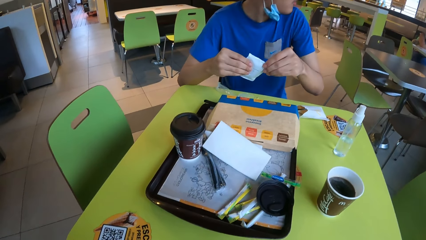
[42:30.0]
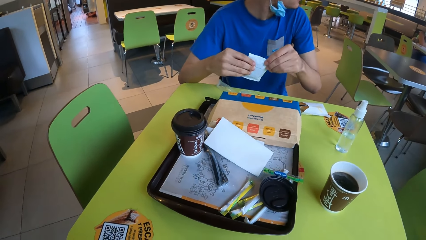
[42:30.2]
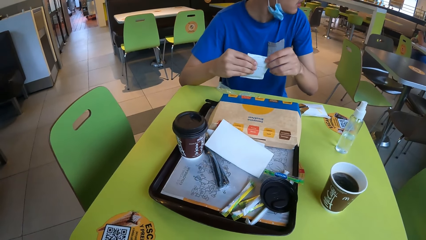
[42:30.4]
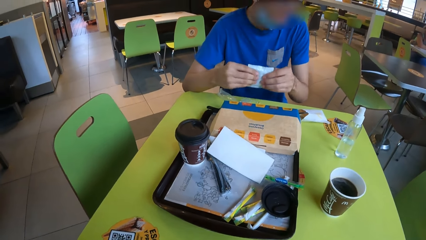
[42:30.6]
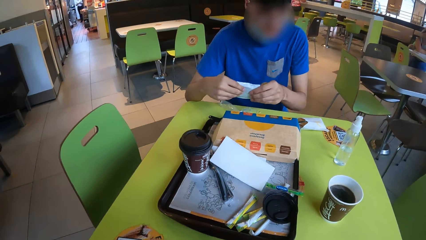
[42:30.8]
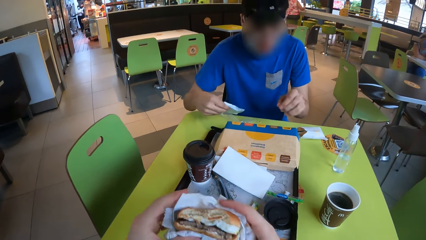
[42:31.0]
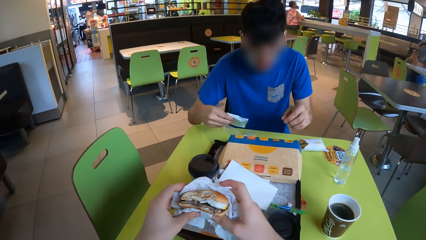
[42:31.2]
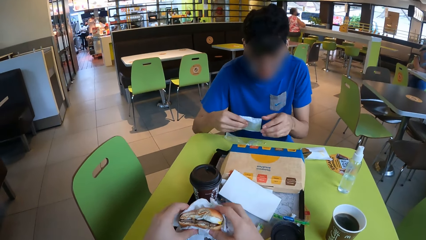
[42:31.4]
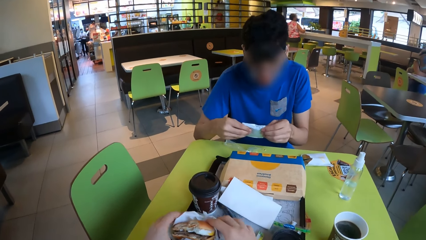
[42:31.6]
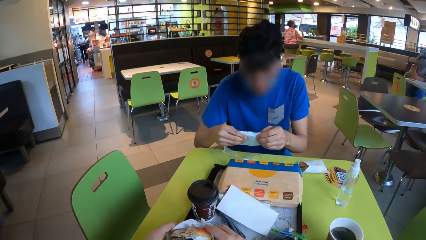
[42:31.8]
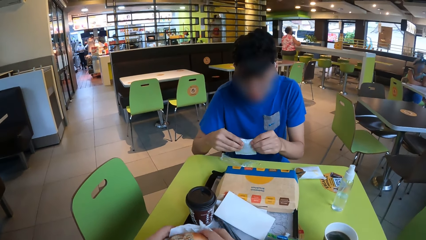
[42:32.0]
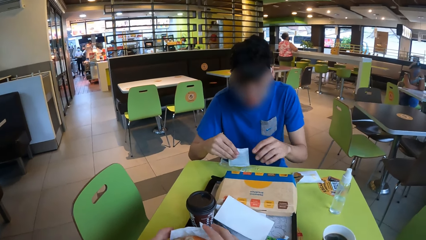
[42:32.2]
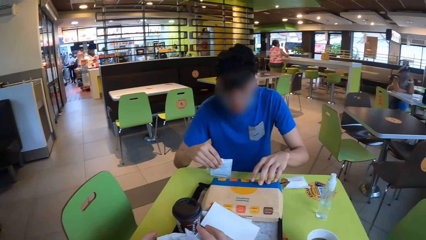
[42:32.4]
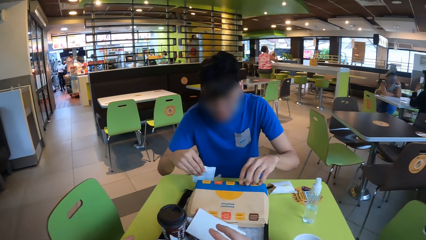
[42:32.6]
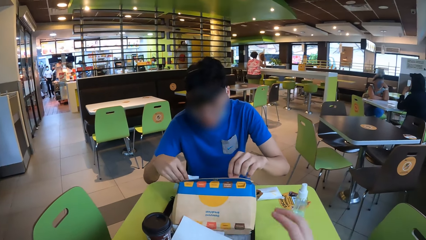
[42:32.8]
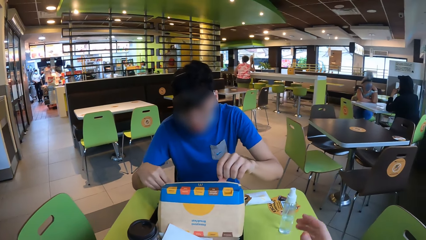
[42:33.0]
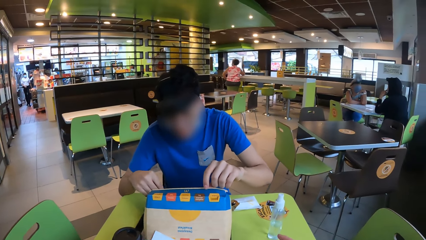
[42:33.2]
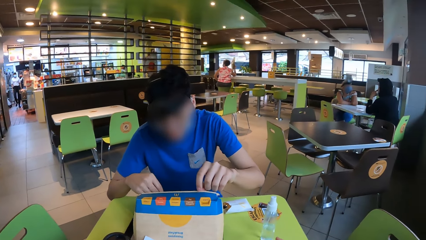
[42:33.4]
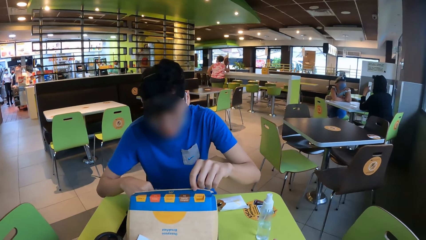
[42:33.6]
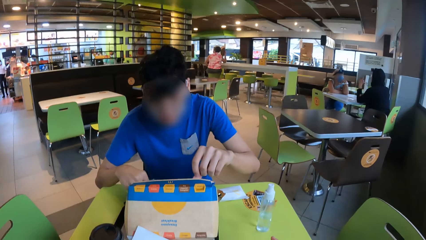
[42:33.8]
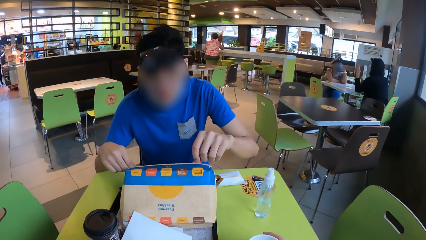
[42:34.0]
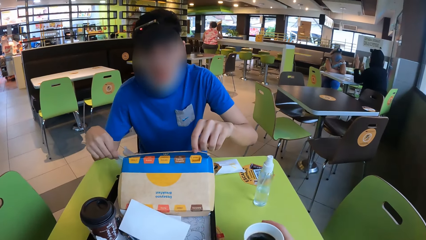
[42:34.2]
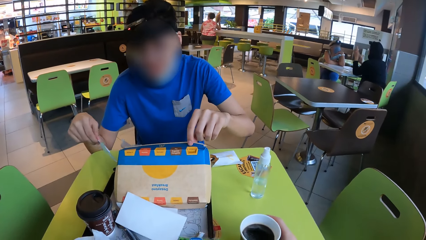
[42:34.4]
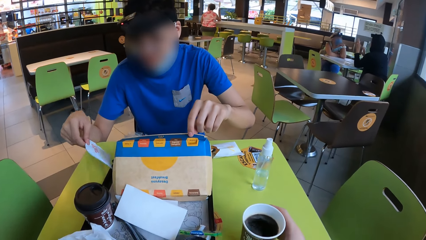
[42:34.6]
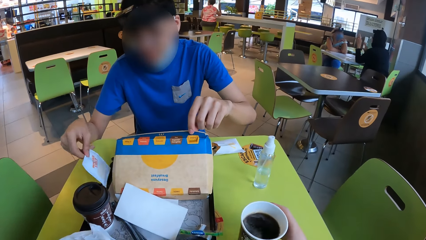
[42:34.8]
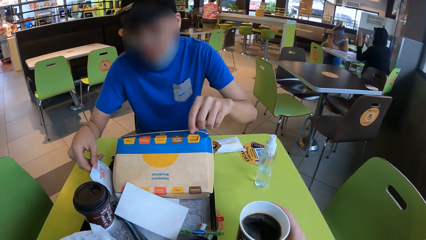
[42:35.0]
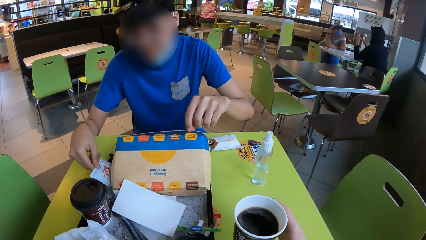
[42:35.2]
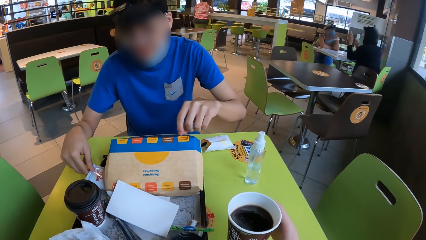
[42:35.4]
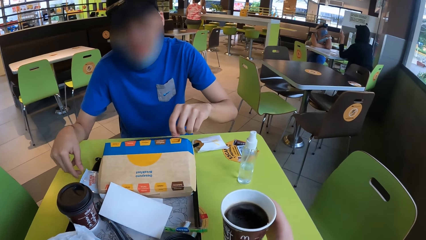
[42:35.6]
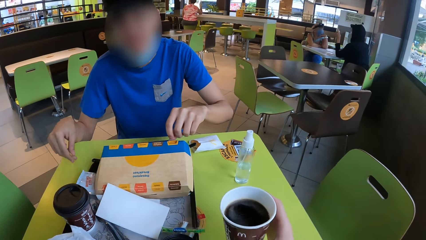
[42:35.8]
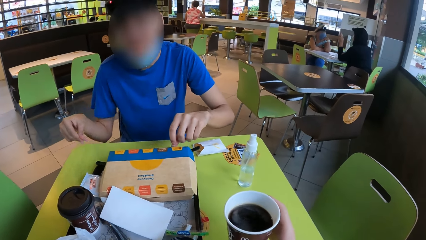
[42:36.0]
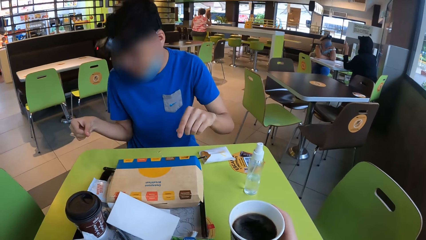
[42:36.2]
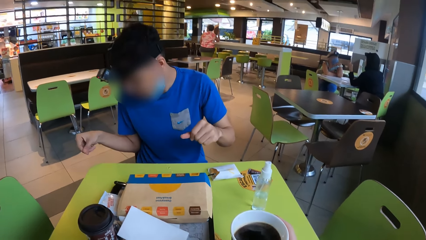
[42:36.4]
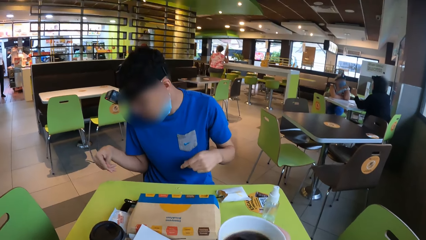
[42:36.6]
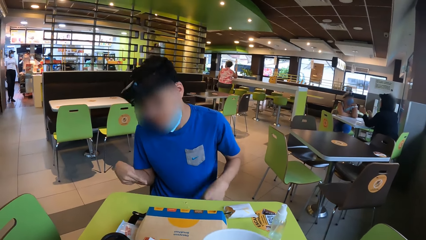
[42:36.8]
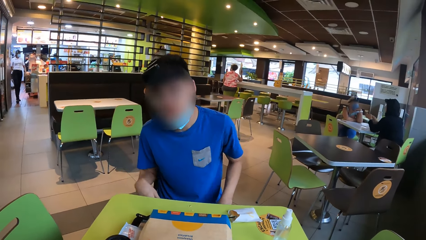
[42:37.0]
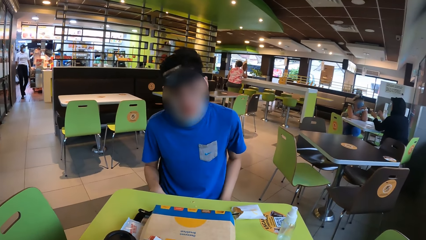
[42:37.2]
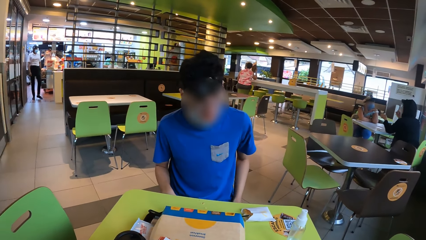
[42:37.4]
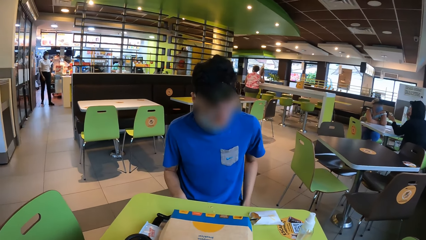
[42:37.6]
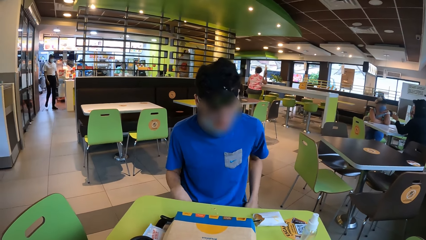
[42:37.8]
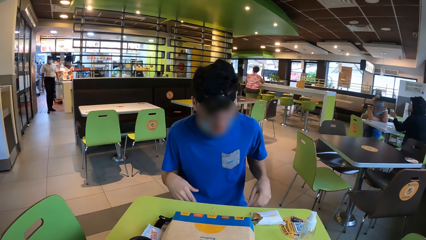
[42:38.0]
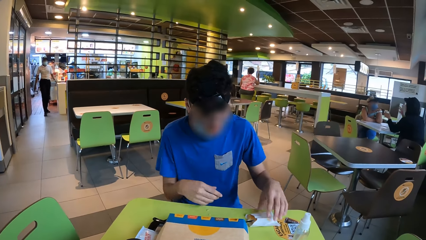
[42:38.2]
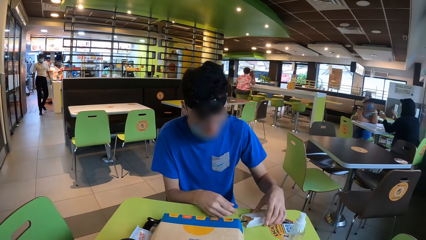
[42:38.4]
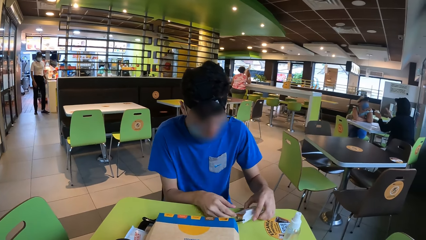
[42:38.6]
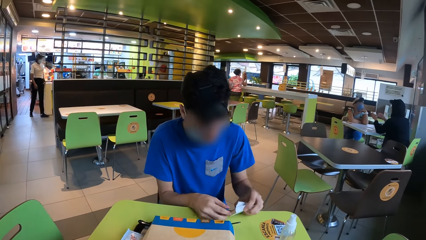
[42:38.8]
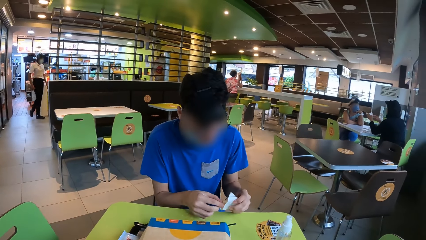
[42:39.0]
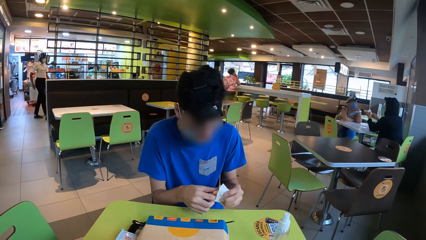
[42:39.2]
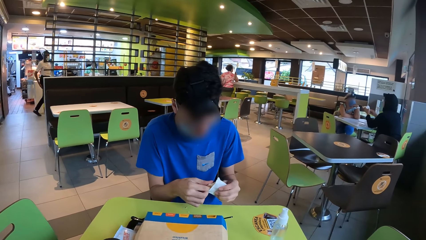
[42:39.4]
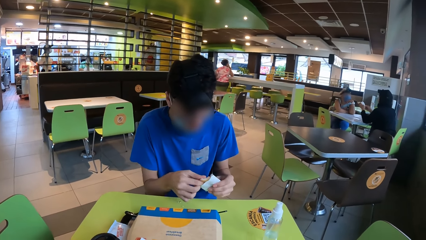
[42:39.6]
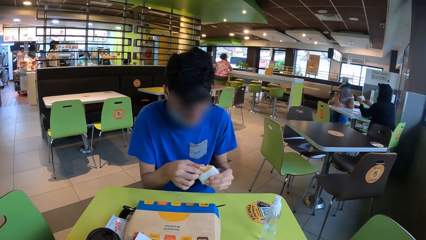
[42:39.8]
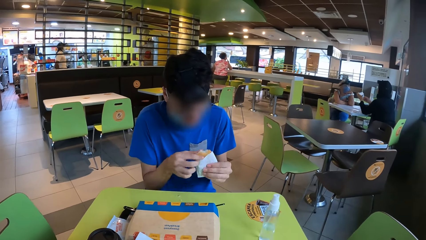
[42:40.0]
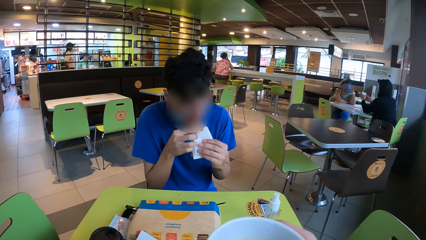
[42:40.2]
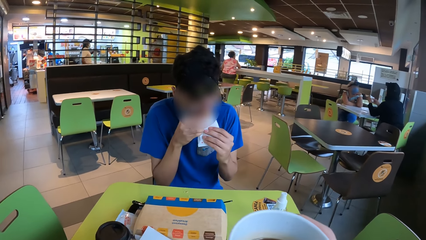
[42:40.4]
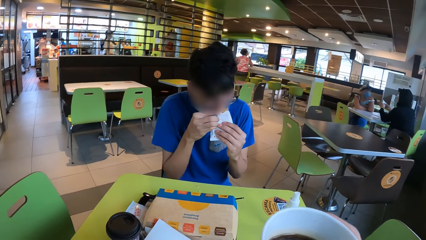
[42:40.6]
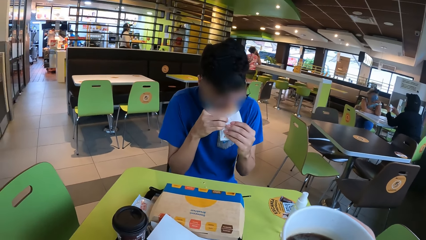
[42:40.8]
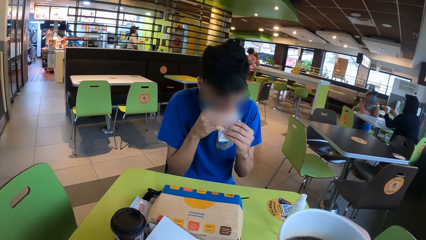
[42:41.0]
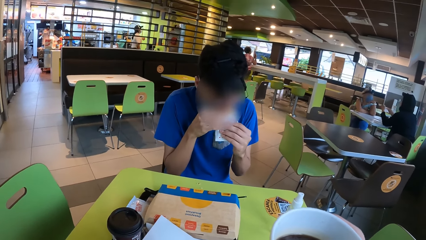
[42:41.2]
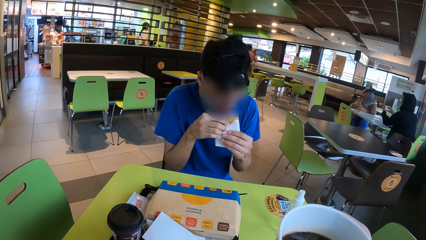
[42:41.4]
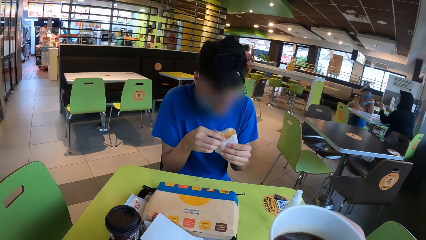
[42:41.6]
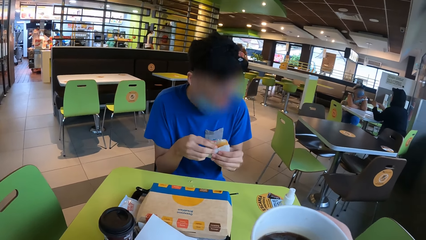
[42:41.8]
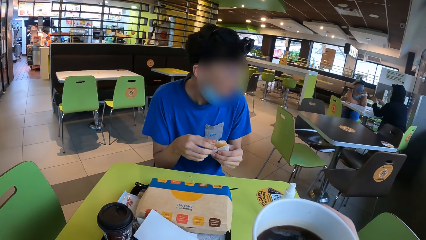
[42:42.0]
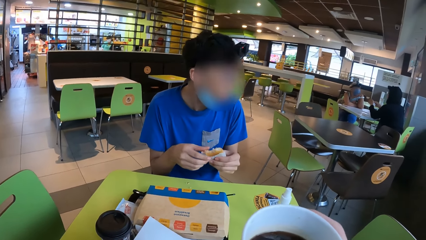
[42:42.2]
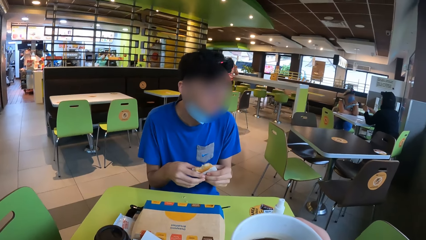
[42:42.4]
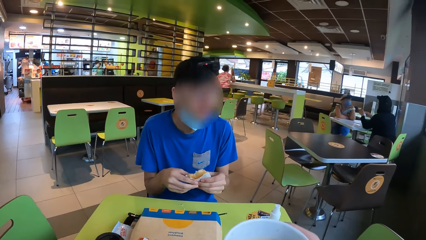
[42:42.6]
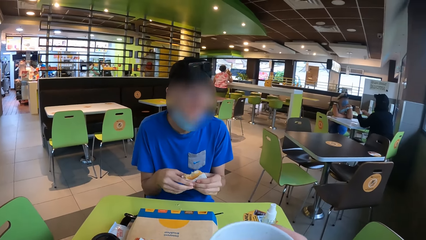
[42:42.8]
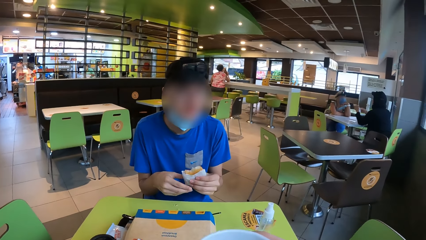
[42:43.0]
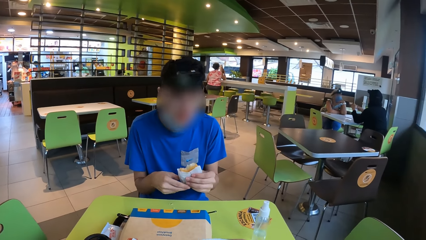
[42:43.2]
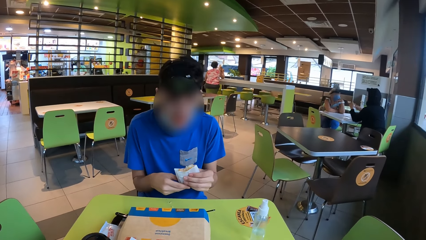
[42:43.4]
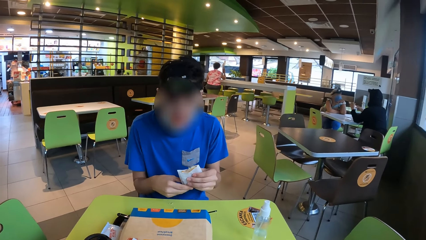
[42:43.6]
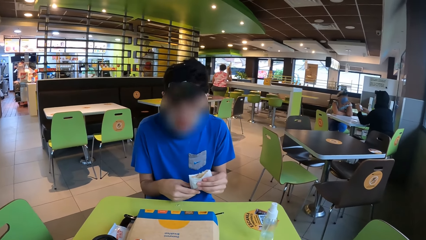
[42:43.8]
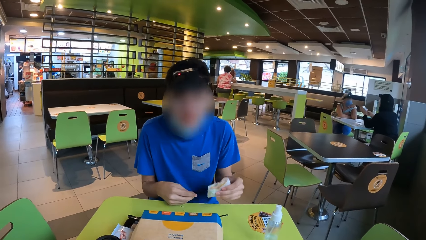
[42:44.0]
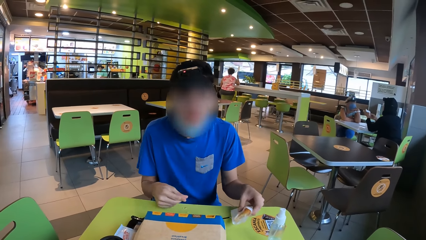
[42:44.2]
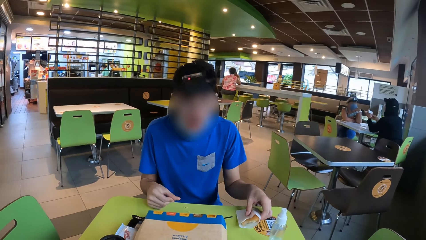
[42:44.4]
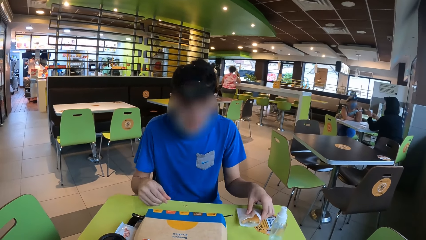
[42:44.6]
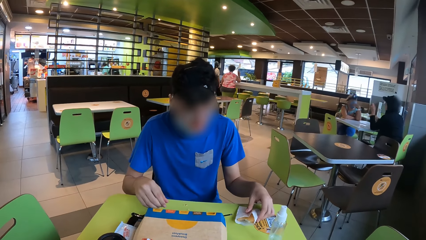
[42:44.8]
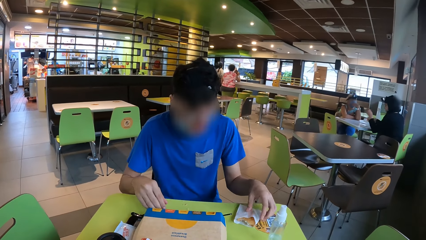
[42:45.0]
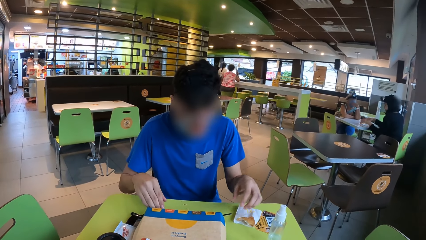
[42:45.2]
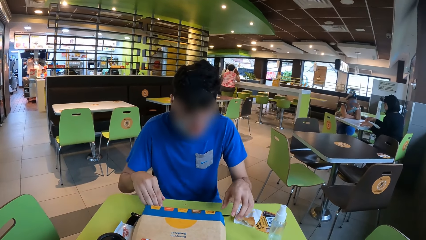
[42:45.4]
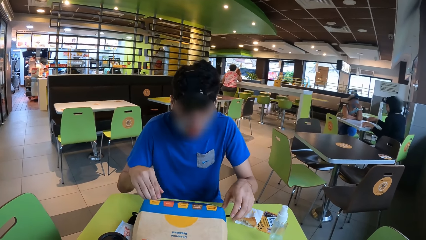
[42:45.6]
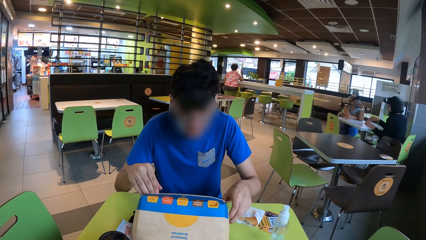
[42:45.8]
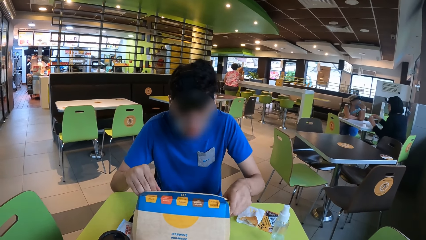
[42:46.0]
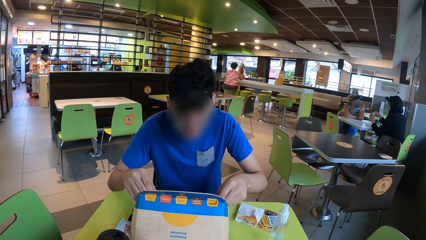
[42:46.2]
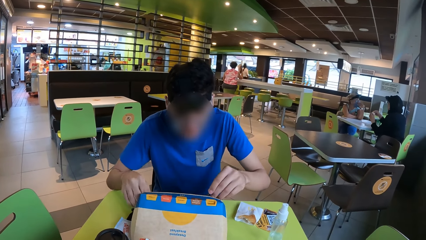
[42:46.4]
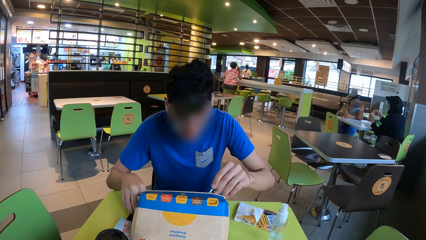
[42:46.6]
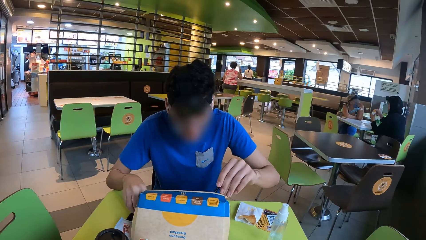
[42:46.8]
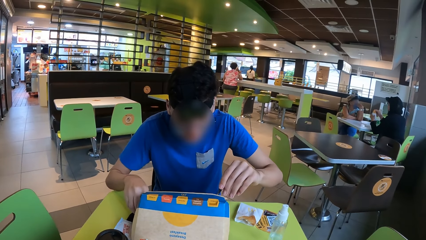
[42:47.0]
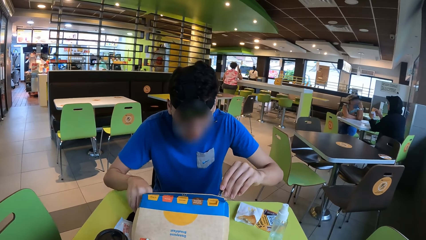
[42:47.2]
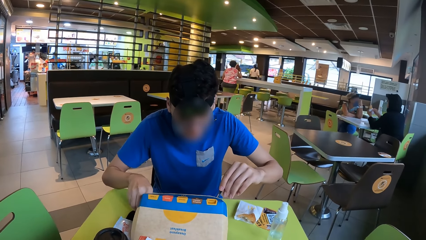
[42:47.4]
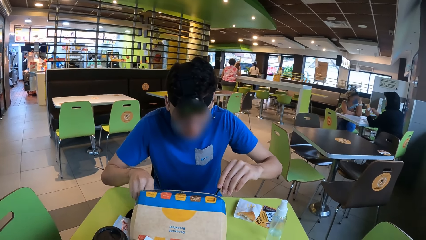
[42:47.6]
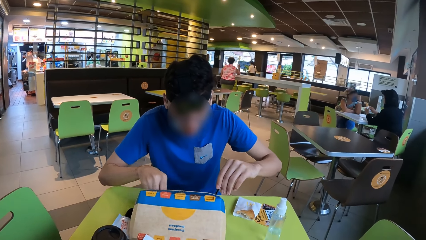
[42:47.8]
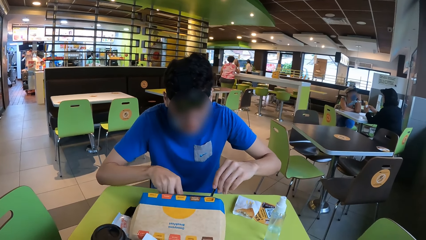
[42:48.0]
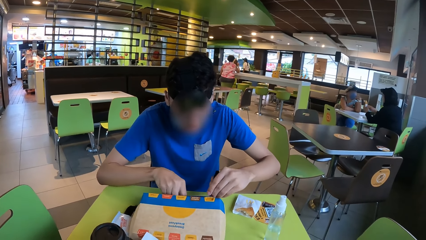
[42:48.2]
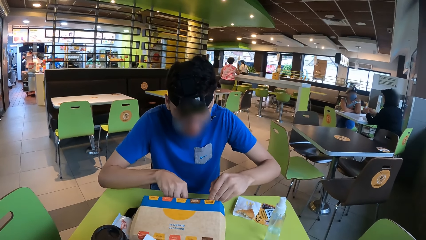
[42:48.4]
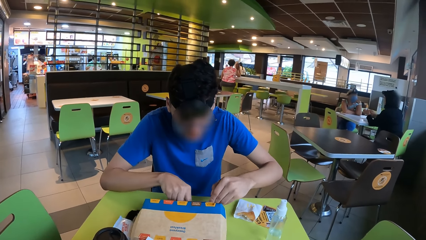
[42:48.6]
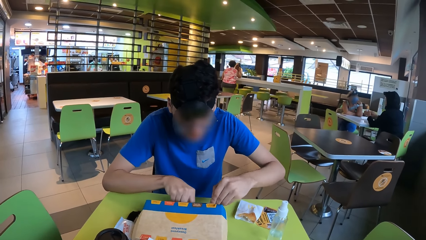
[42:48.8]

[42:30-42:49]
A man holds the receipt with both his hands. The camera wearer places a burger on the tray. The man opens a box. The camera wearer picks up a paper cup. The man places the receipt on the tray, closes the box, and interacts with the camera wearer. The camera wearer drinks from the cup. The man lowers his hand, picks up a bun, holds the bun with both his hands, removes a part of the bun from the paper, eats the bun, and interacts with the camera wearer. The camera wearer drinks coffee from the paper cup. The man places the bun on the table, opens the box, and picks up a fork.
